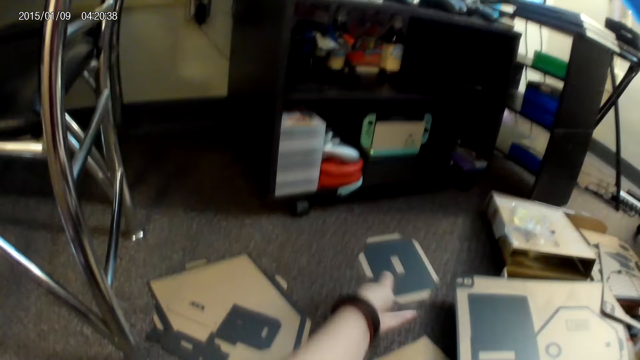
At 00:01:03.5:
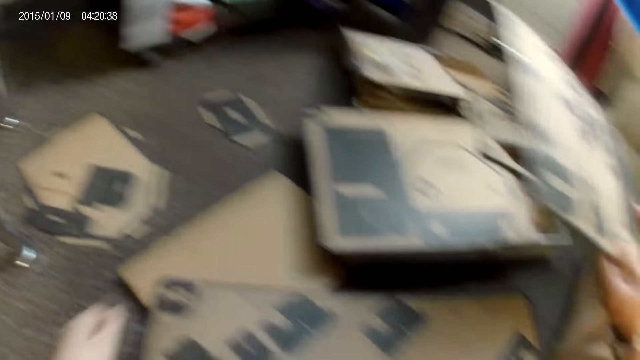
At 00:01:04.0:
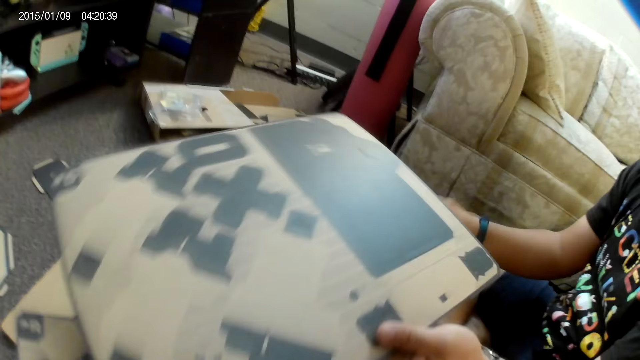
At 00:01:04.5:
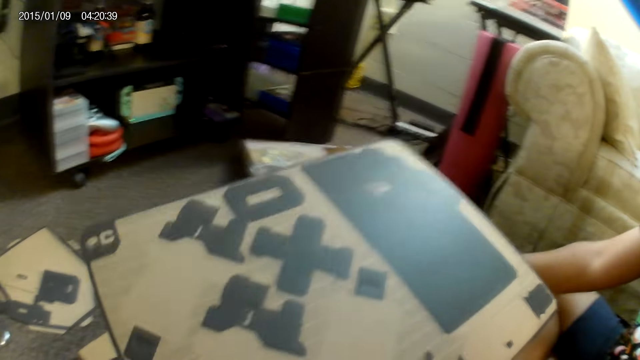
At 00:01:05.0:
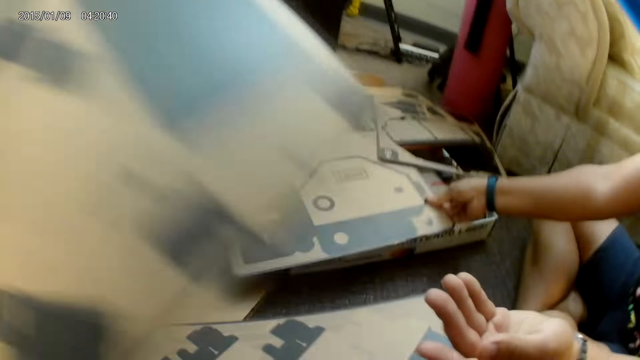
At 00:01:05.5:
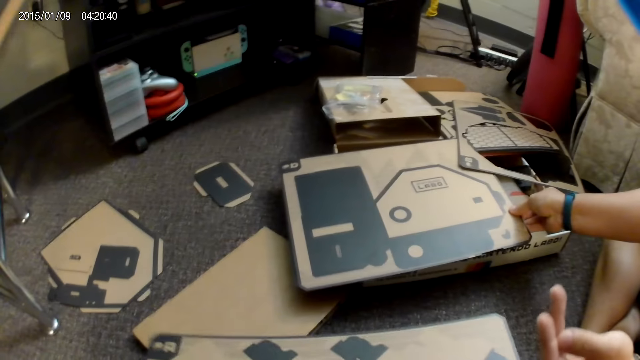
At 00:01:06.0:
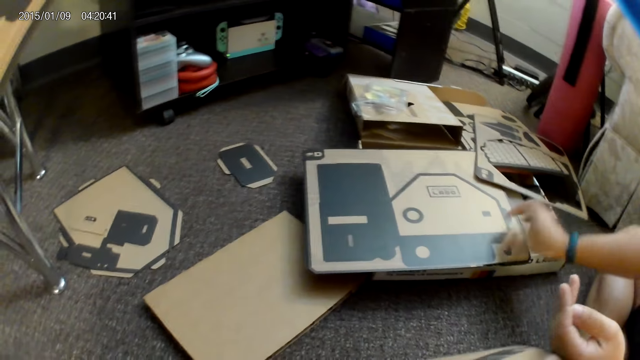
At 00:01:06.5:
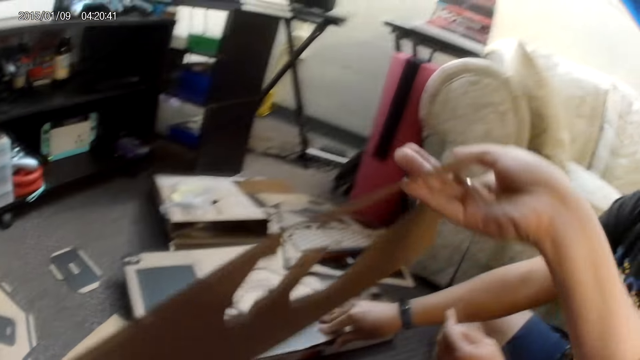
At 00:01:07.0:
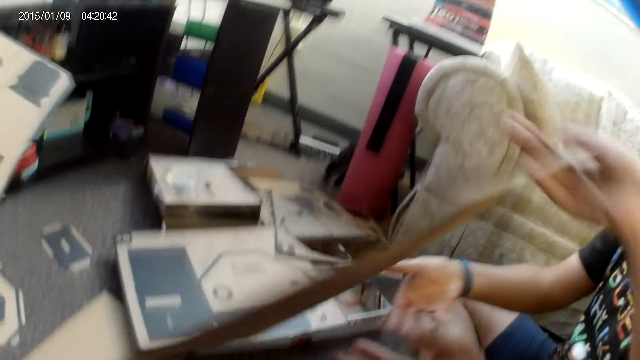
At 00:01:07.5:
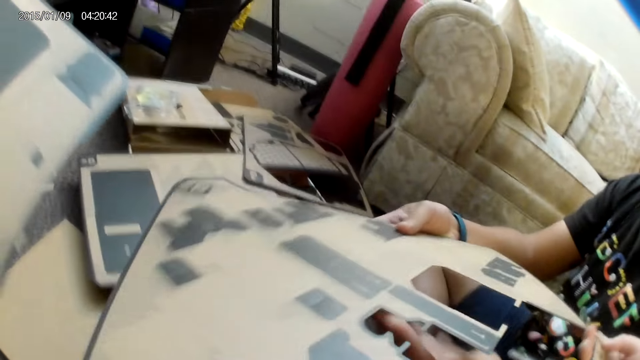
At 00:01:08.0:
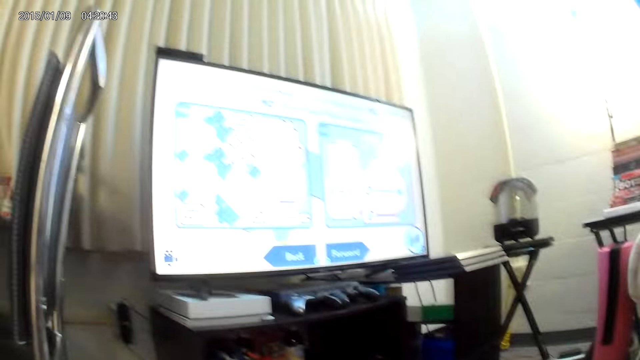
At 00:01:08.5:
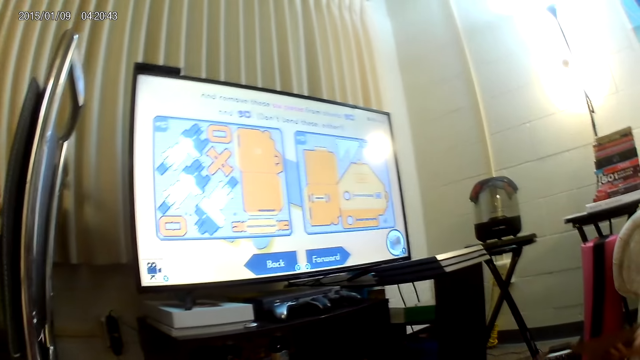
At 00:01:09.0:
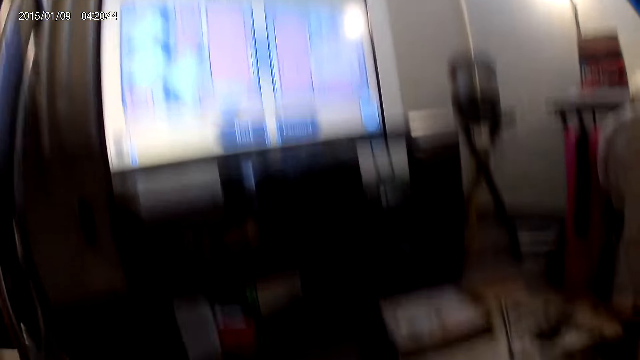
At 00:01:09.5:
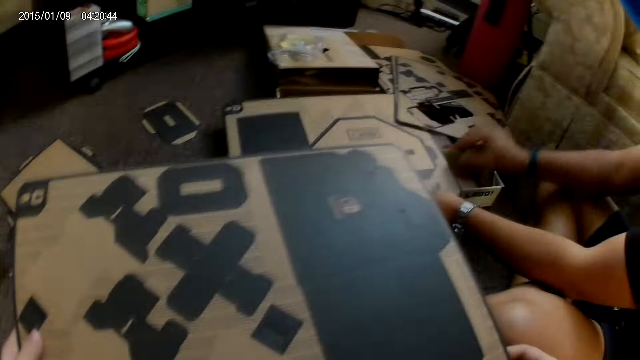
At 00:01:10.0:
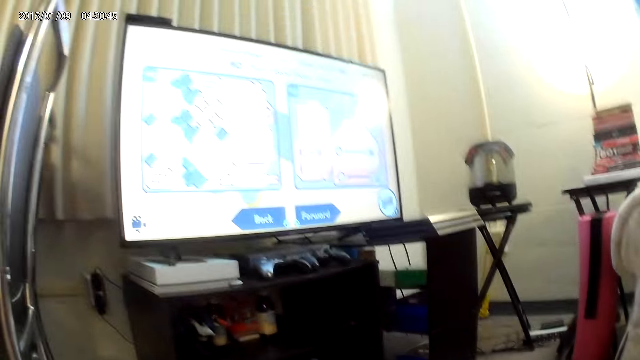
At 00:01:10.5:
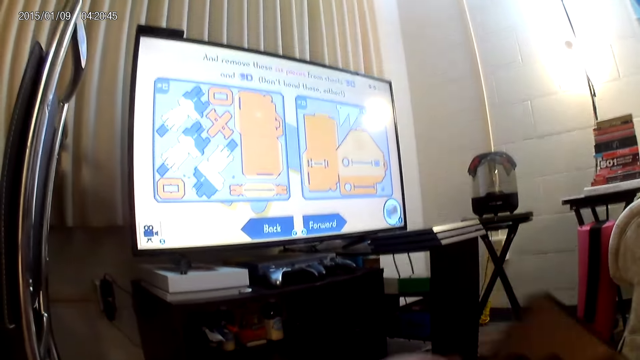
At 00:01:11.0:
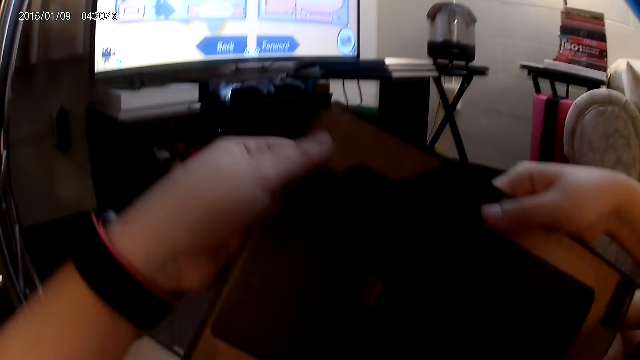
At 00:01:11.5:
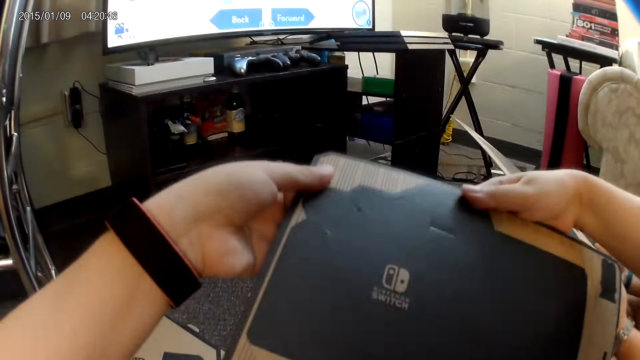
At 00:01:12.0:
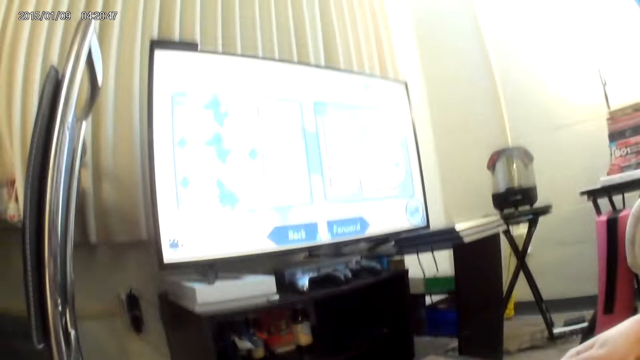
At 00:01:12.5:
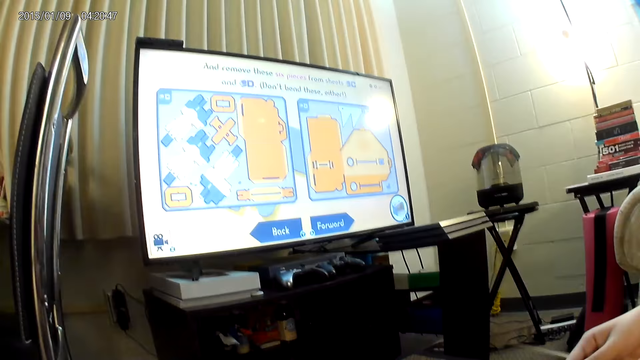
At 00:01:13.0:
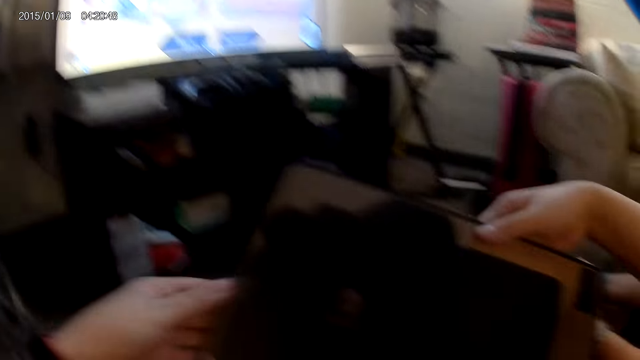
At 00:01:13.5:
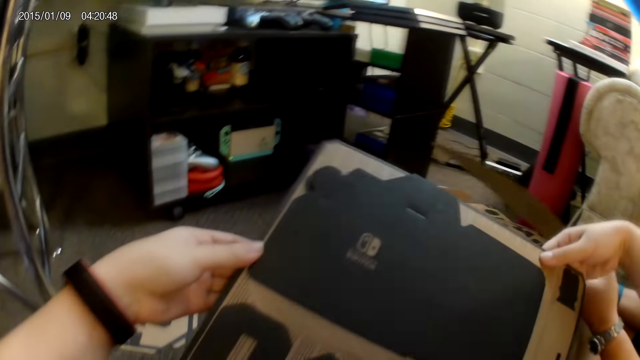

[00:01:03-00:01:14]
The camera wearer places the cardboard piece or cardbox on the floor with her left hand. A man holds the cardboard piece with both hands. The man holds the cardboard piece with his left hand and gives the cardbox to the camera wearer. The camera wearer collects the cardboard piece from the man with her left hand. The man touches the cardboard piece with his right hand and picks the cardbox on the floor. The camera wearer lifts the cardboard piece with her right hand. The man holds the cardboard piece with both hands. The camera wearer gives the cardboard piece to the man with her right hand. She holds the cardboard piece with her left hand. The man holds the cardboard piece with both hands. The camera wearer presses the cardboard piece with both hands. She tears the cardbox into shape.

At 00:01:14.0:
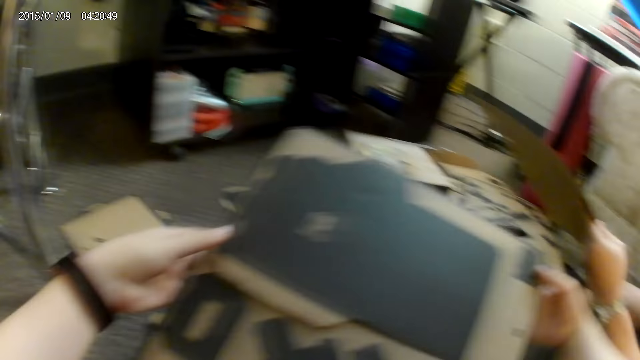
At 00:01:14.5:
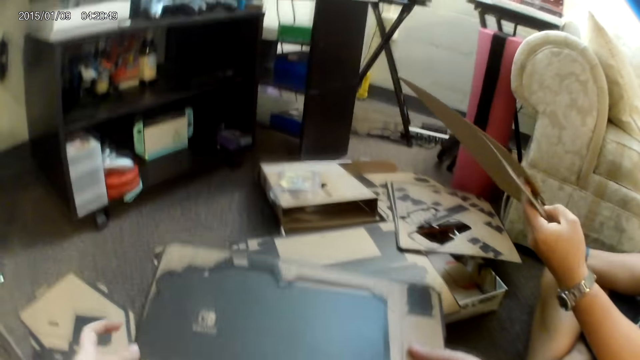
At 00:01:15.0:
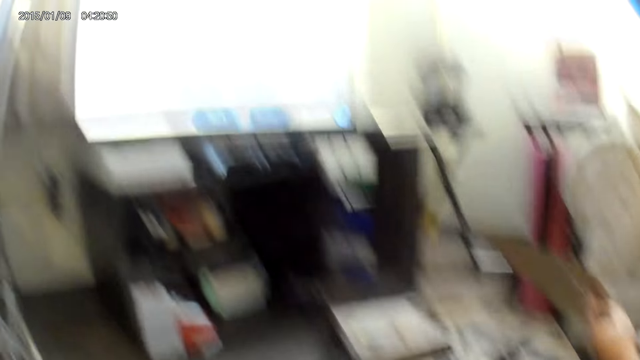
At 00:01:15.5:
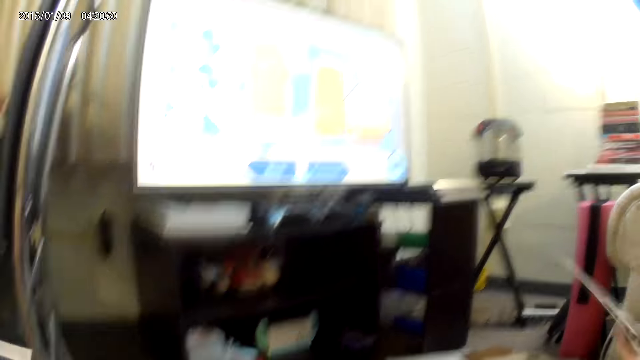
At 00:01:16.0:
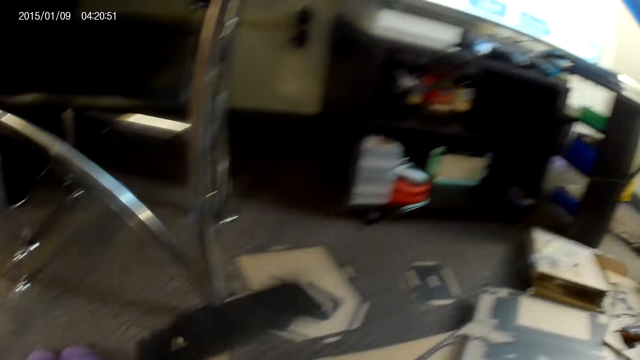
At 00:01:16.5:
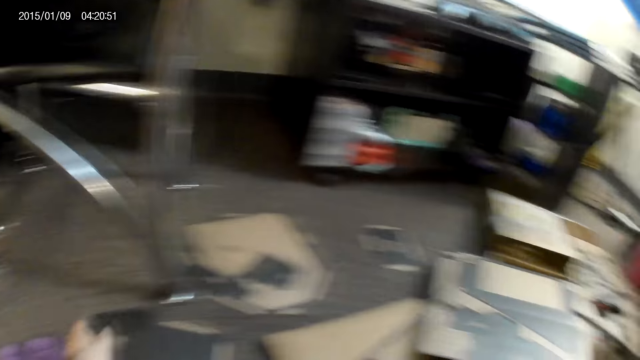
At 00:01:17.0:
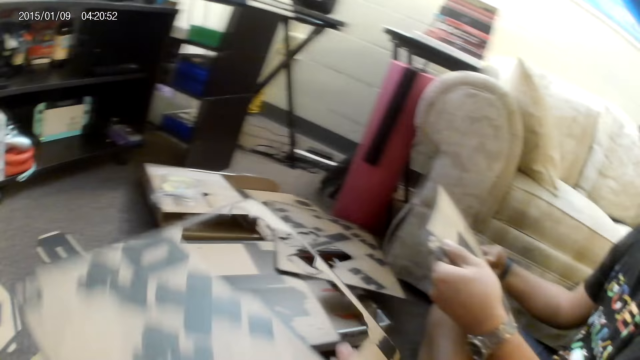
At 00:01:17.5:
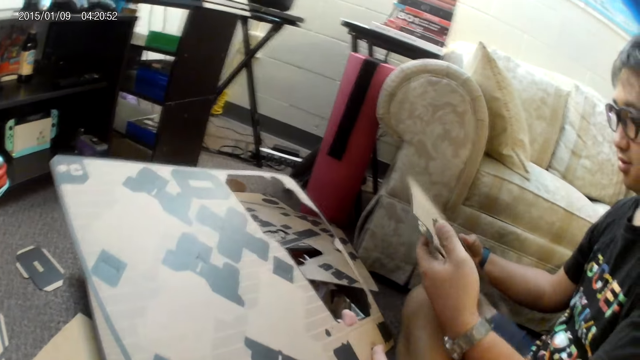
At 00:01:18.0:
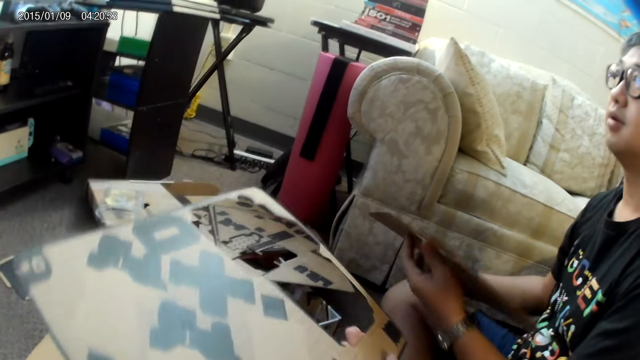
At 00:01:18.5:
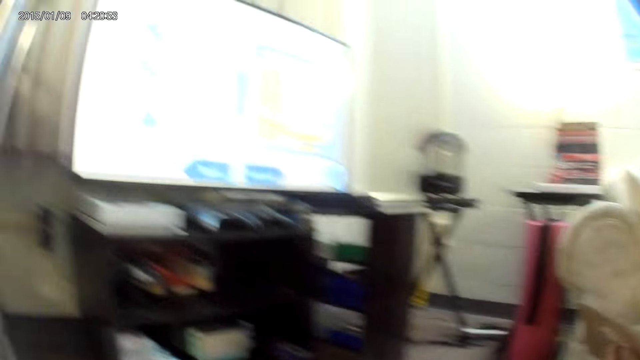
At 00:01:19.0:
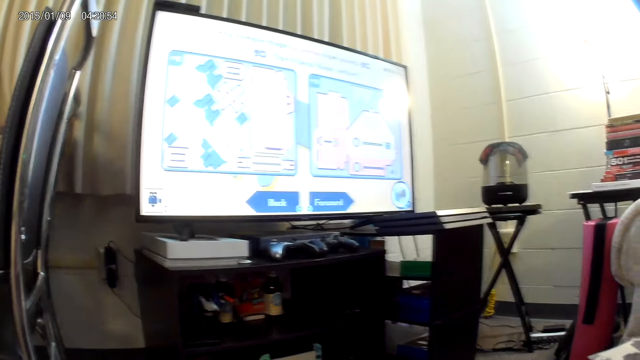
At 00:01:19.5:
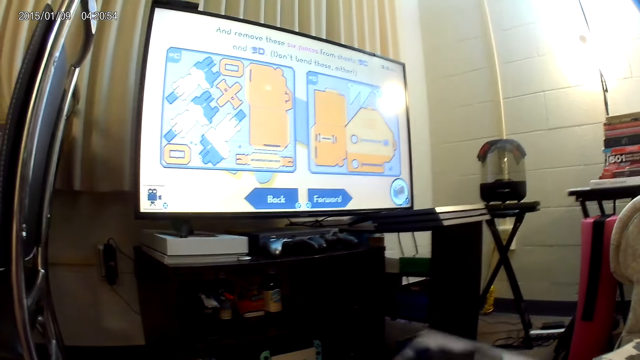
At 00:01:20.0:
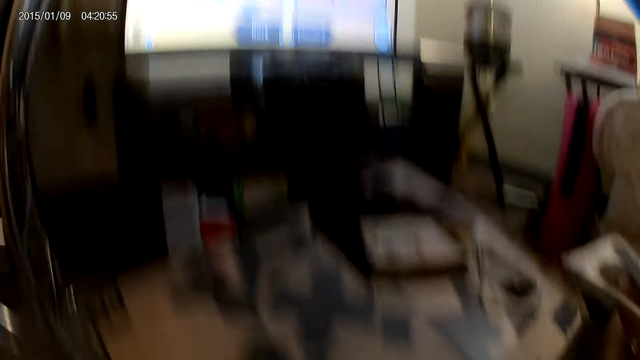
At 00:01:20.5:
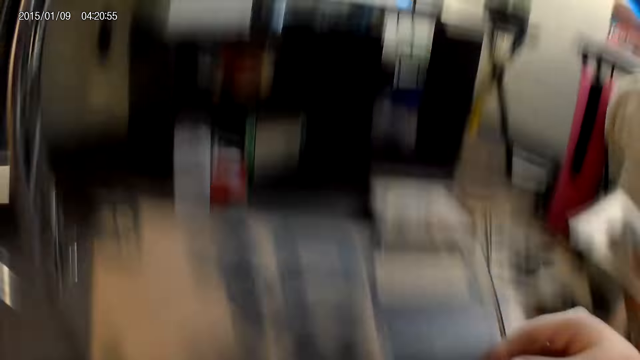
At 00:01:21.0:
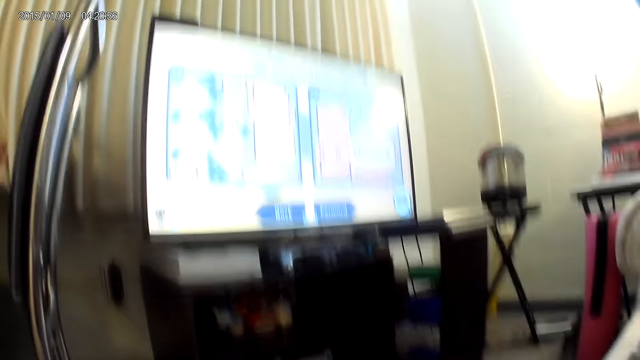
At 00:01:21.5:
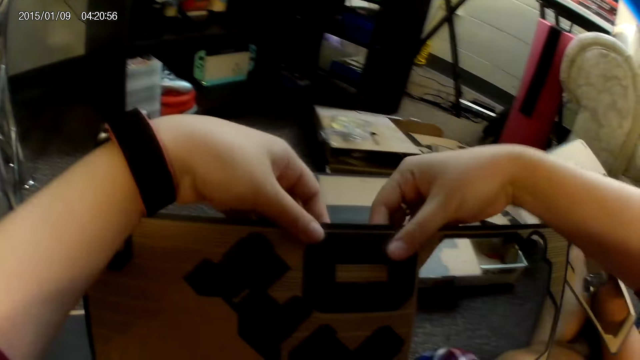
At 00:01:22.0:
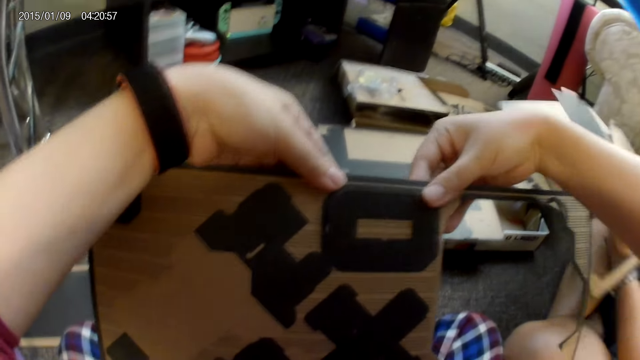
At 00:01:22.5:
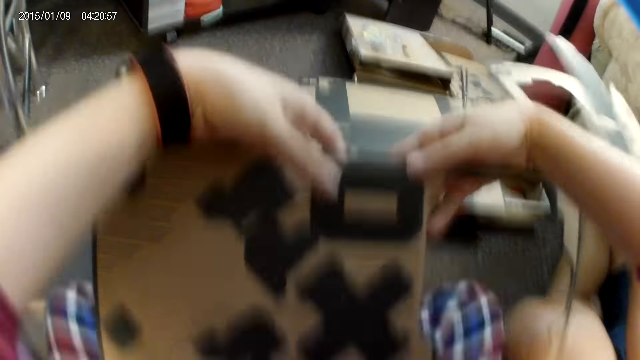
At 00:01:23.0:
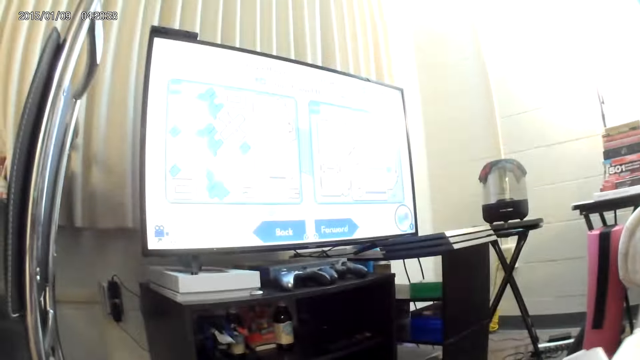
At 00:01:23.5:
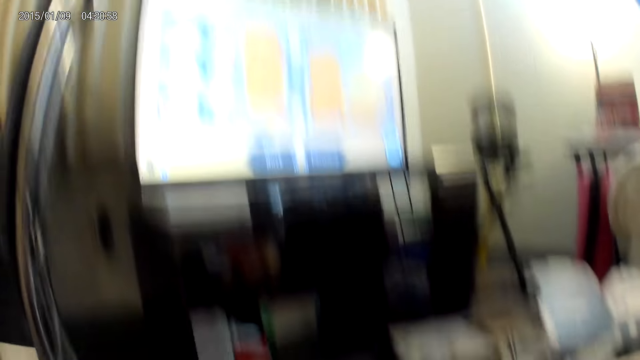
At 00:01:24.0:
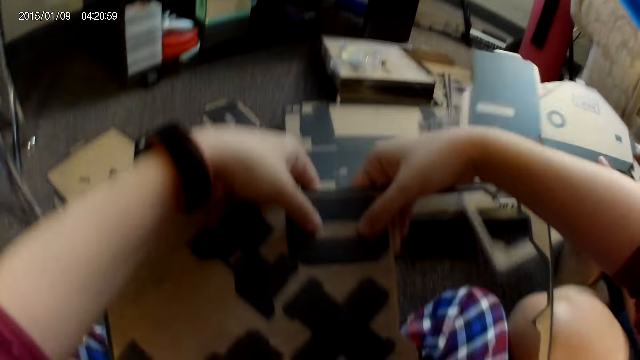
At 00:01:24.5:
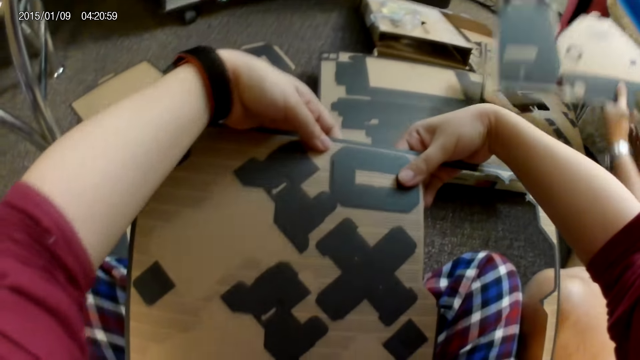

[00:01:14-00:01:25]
A man tears a cardbox into shape. The camera wearer places the cardboard piece or cardbox on the floor with her left hand. The man presses the cardboard piece with both hands. The camera wearer holds the cardboard piece with her right hand. She presses a part of the cardboard piece with both hands. She tears the cardbox into shape.
